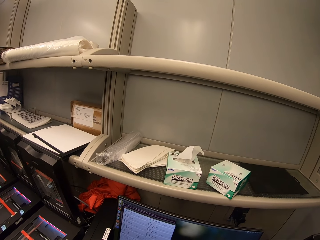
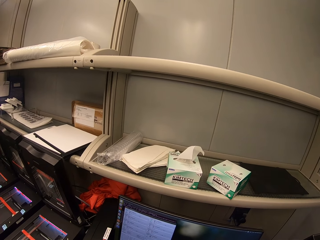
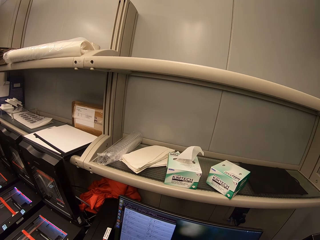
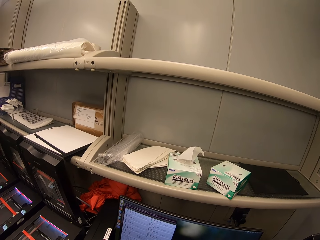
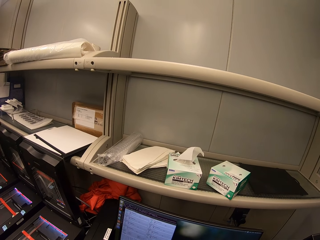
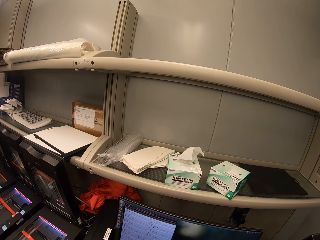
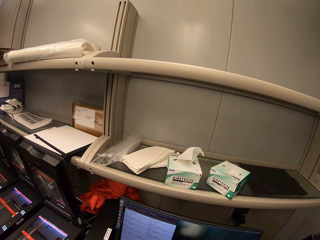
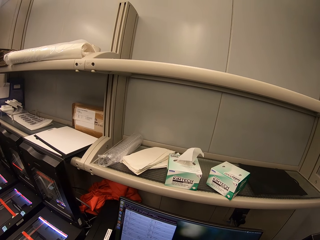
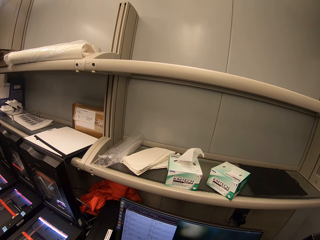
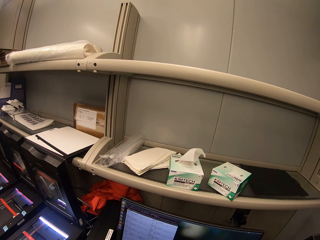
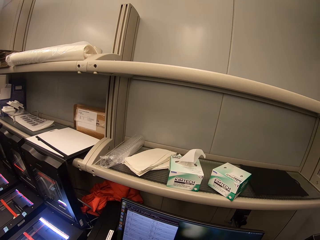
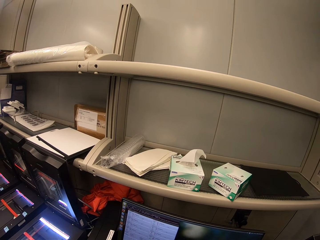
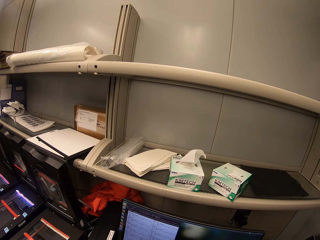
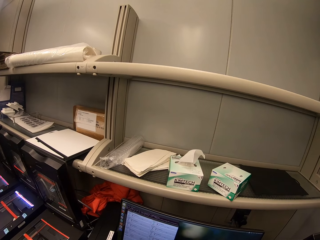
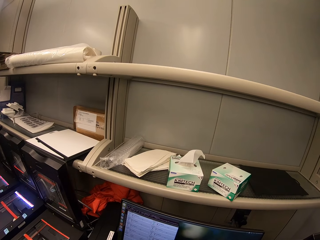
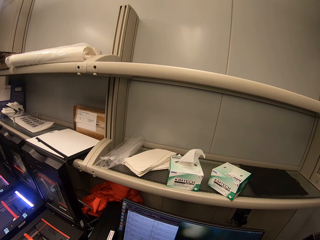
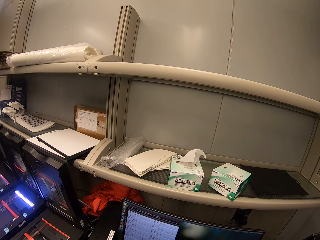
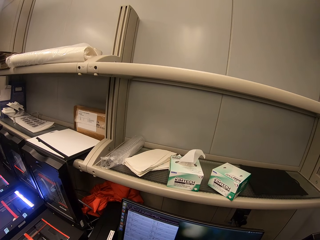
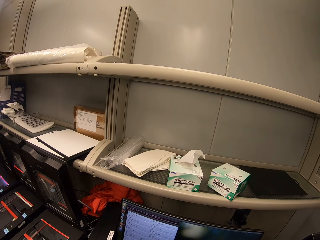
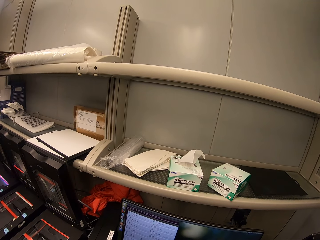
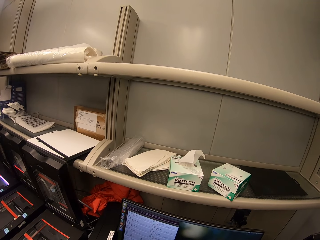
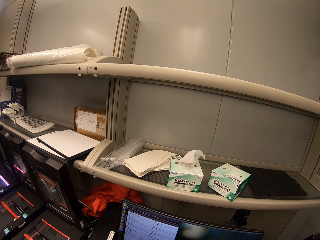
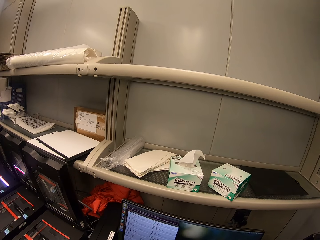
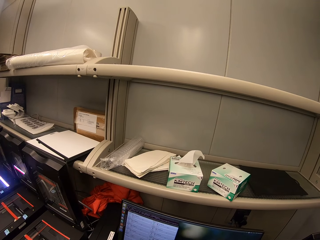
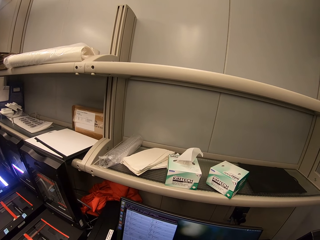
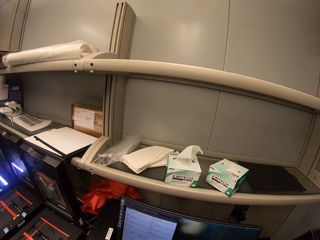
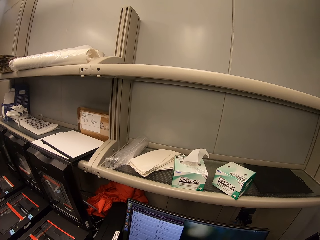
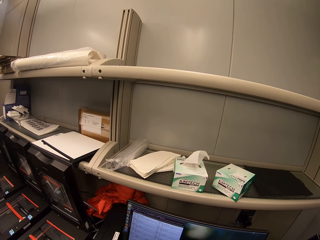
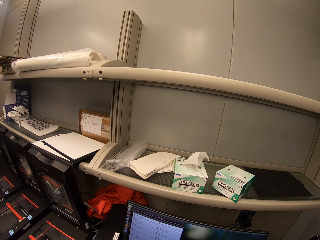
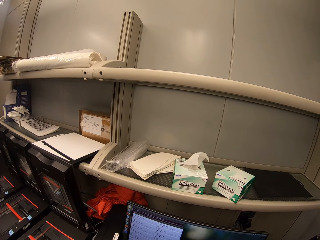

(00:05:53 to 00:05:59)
The camera wearer operates the computer.

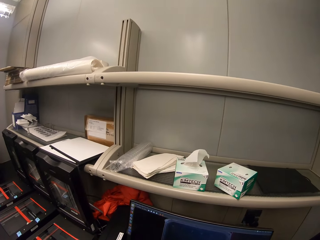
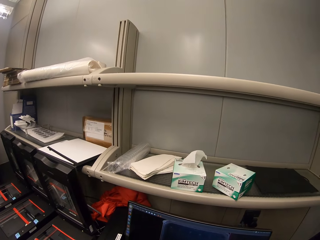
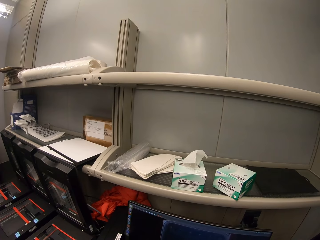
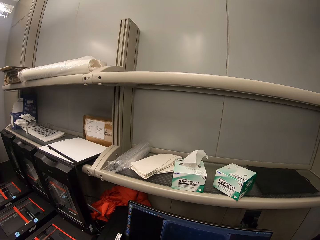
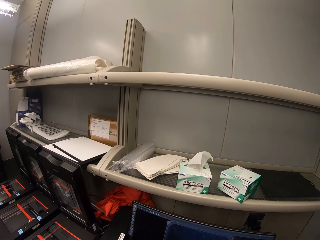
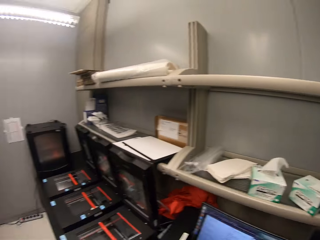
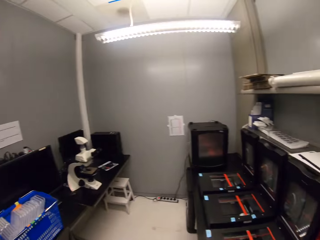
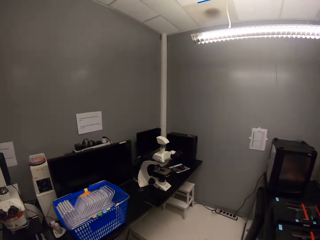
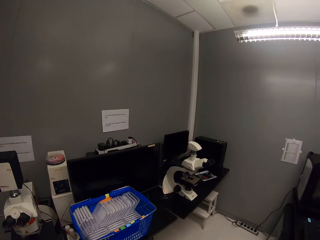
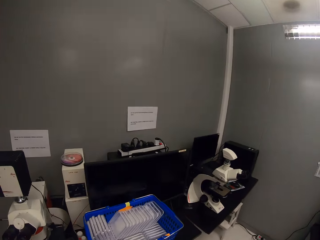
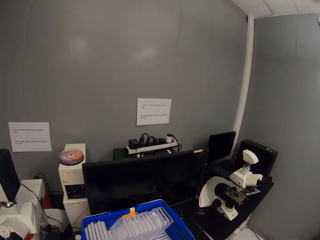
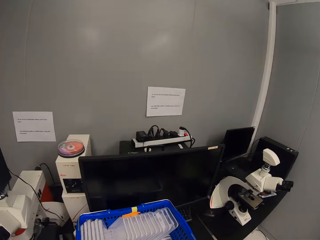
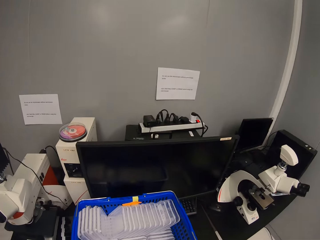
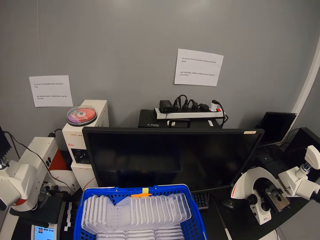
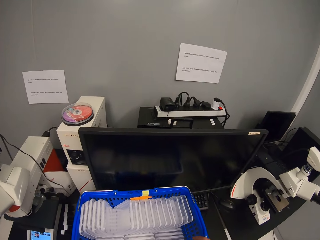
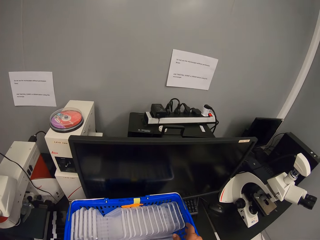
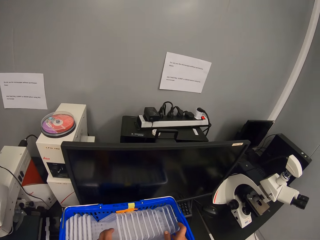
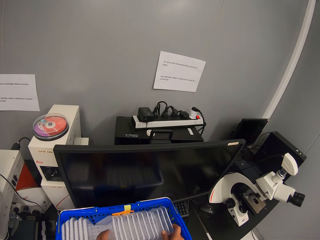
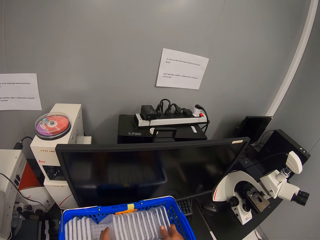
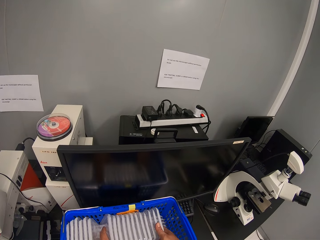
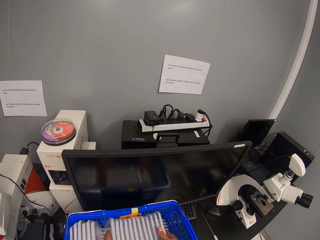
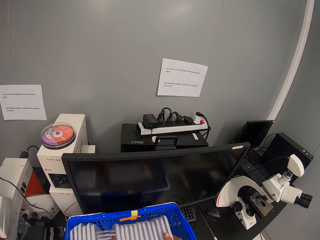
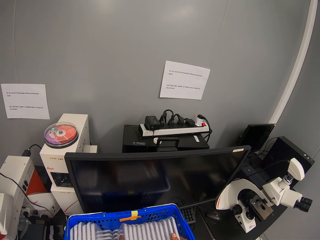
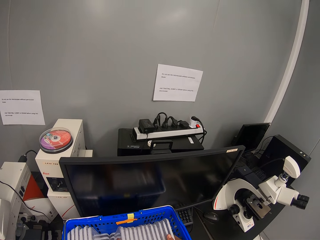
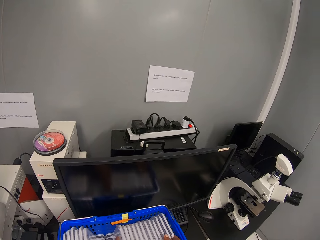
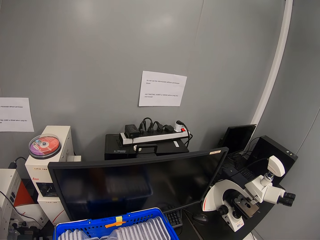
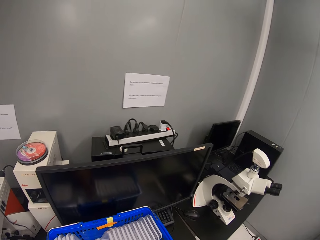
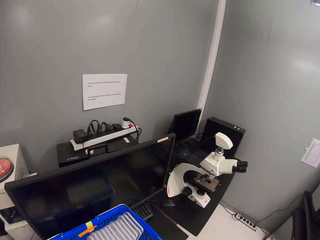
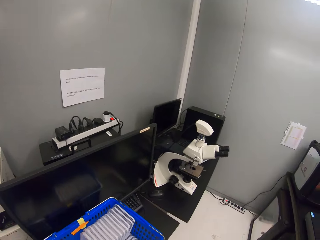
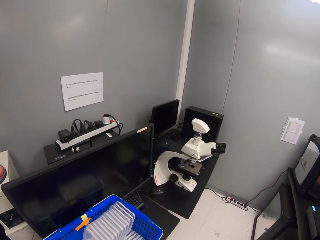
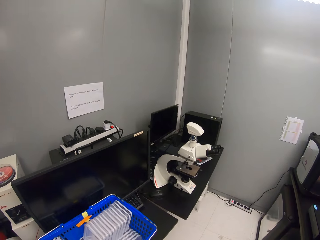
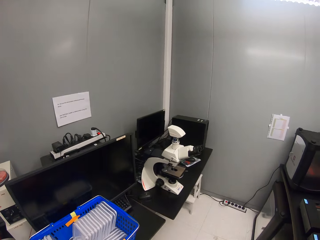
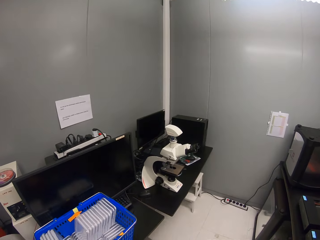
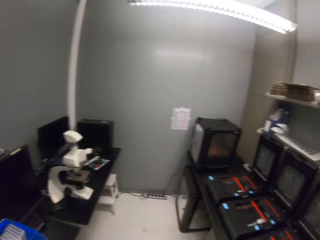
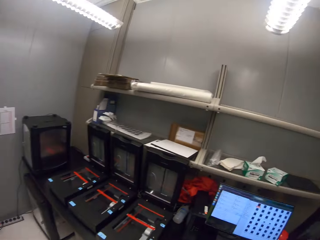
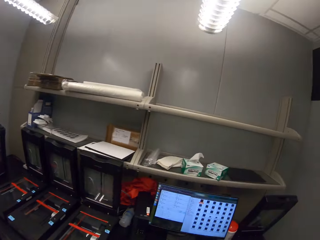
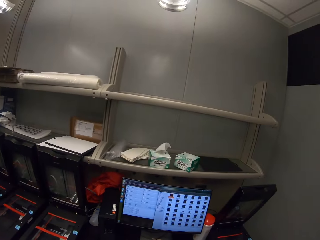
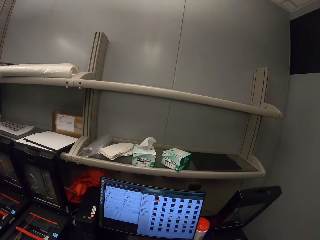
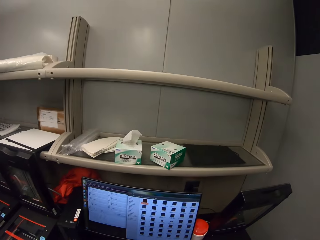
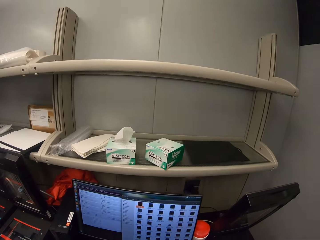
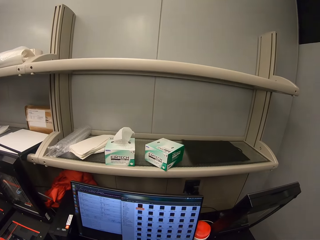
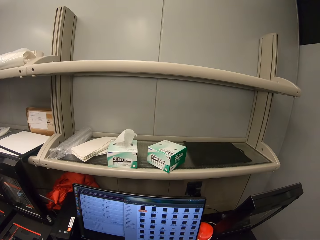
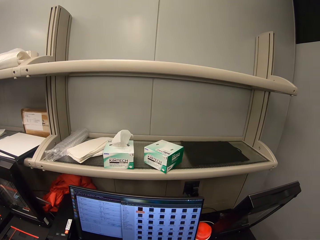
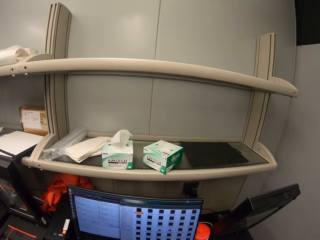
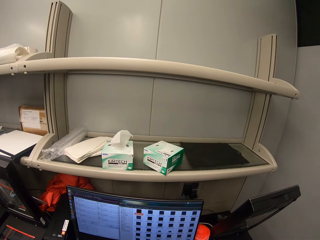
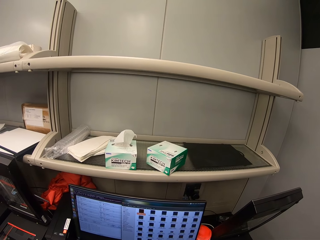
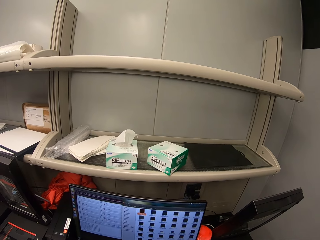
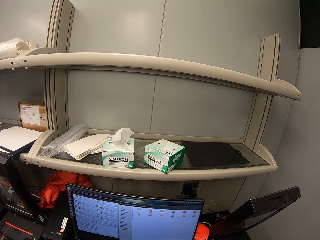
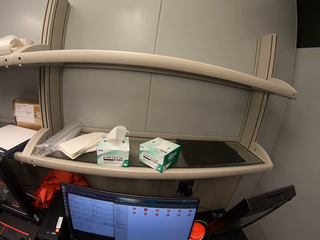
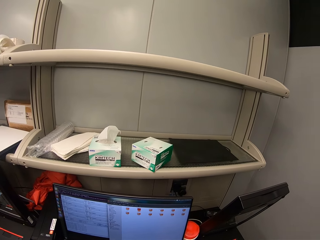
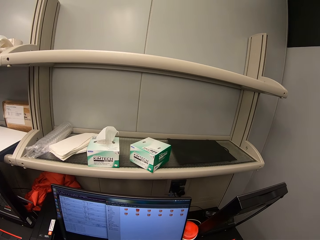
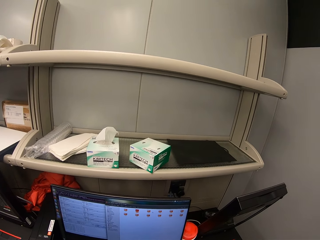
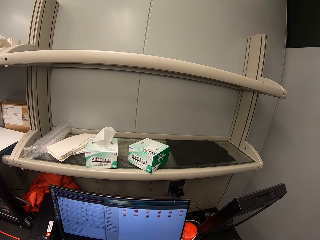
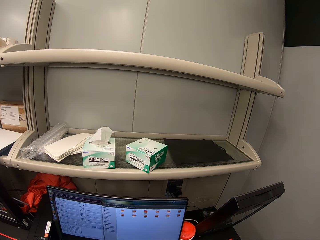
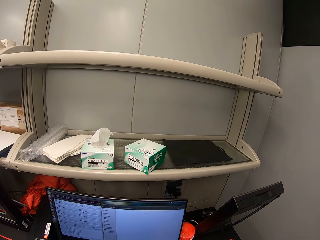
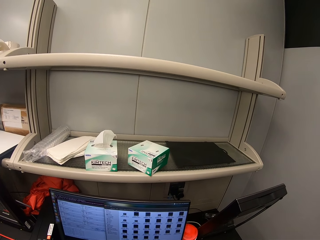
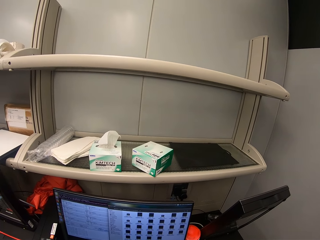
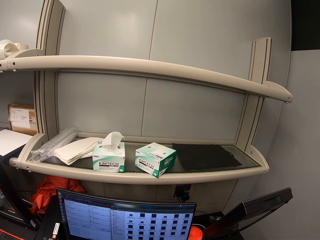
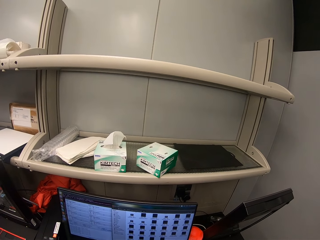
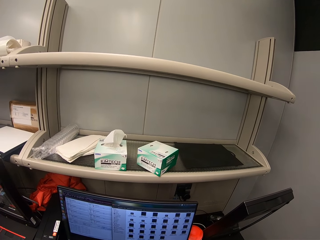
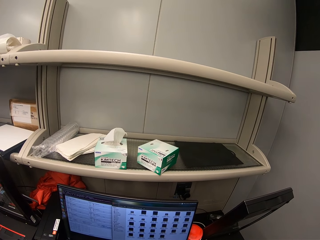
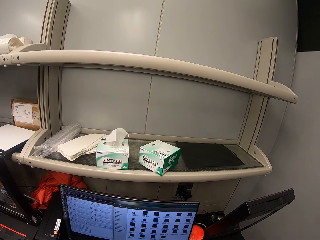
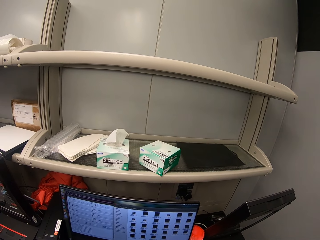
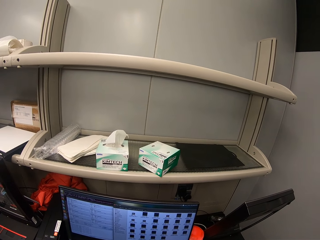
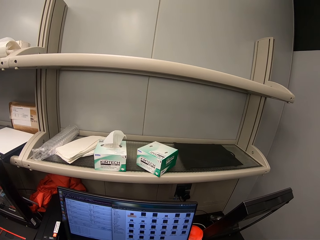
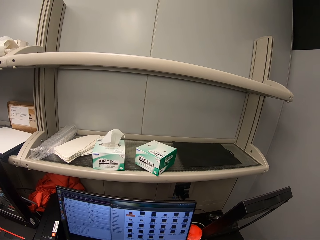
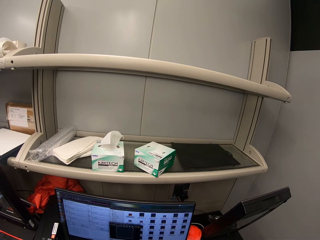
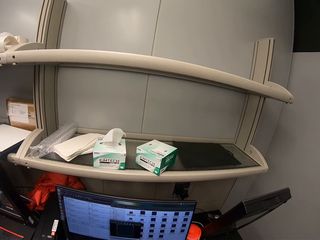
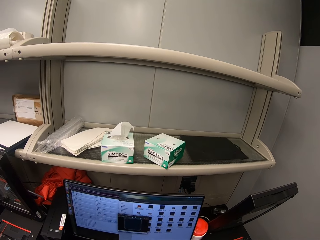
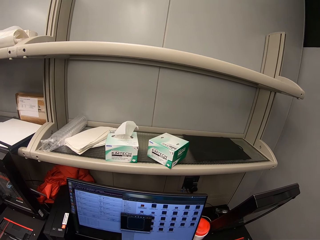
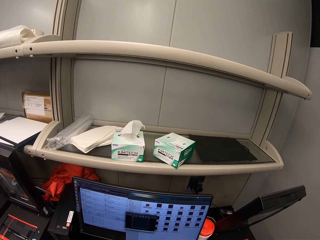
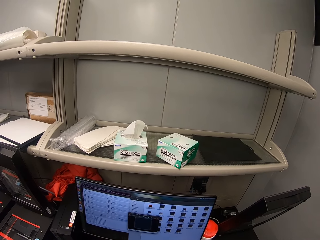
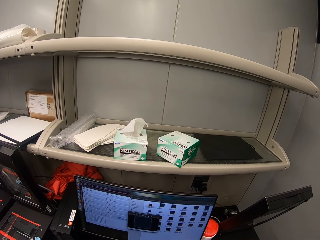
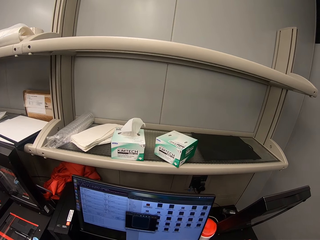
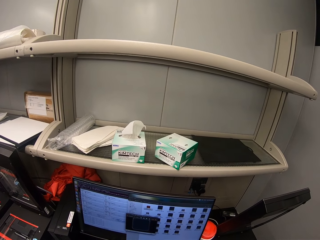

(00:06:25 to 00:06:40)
The camera wearer walks around. They arrange the plastic packaging in the shopping basket. They move something. They walk around. They operate the computer.
